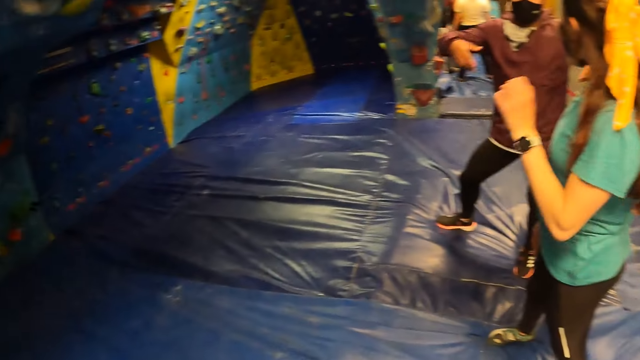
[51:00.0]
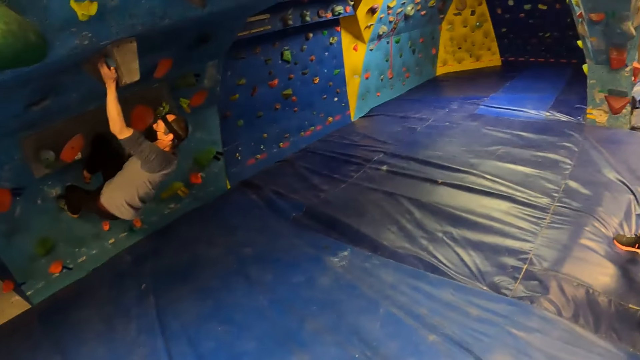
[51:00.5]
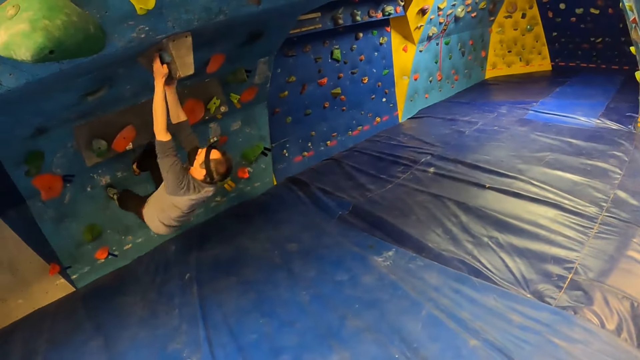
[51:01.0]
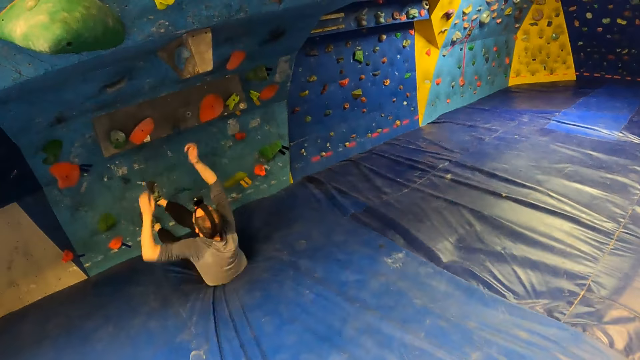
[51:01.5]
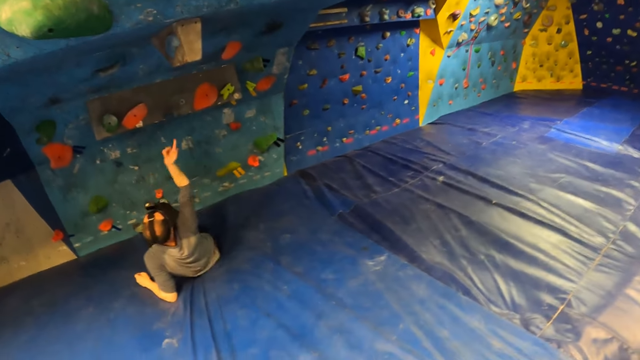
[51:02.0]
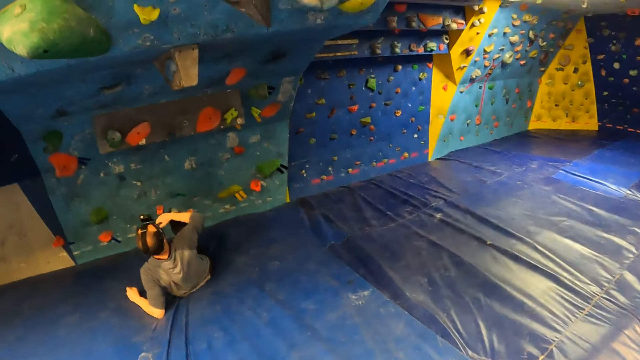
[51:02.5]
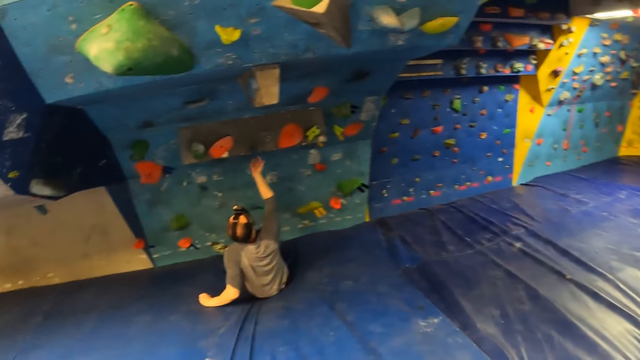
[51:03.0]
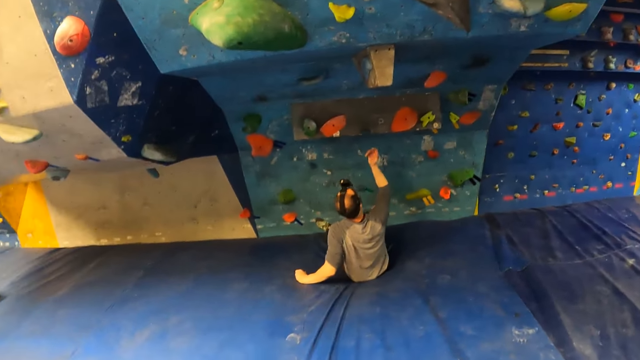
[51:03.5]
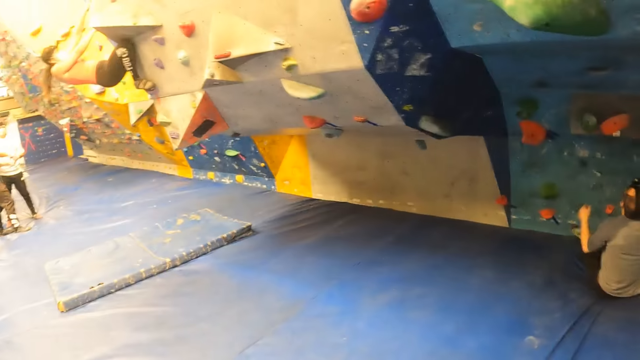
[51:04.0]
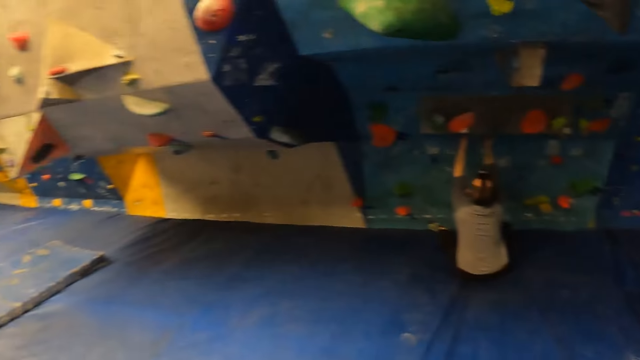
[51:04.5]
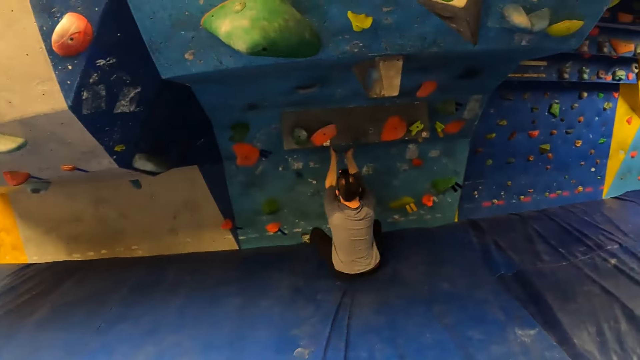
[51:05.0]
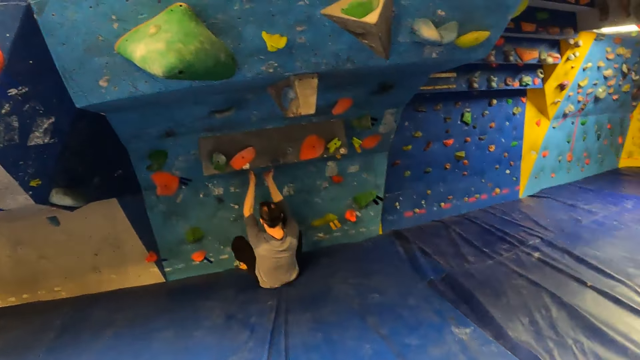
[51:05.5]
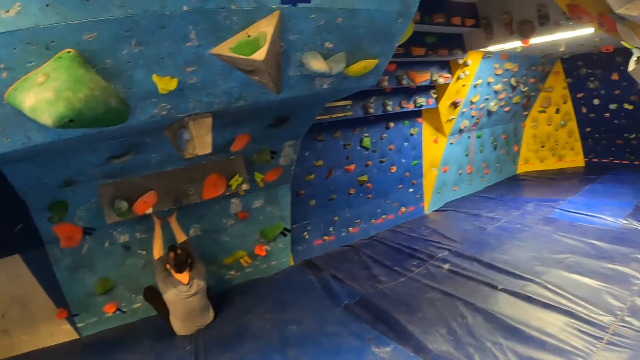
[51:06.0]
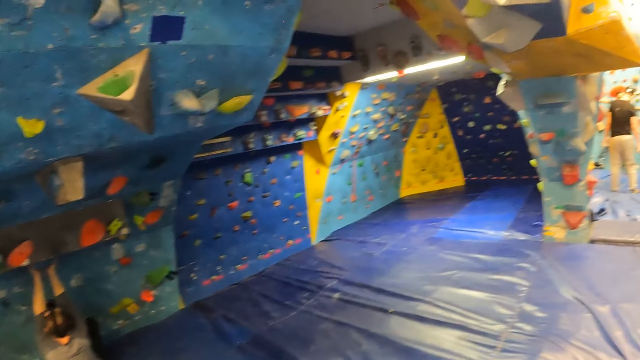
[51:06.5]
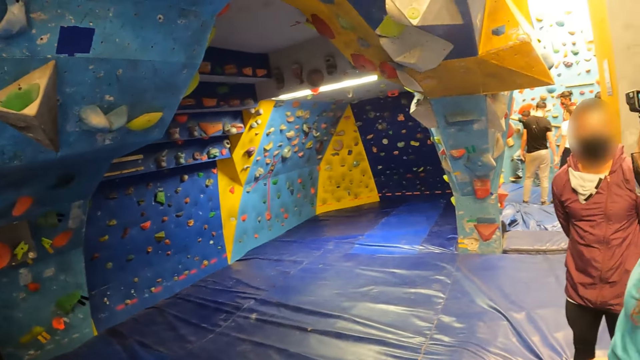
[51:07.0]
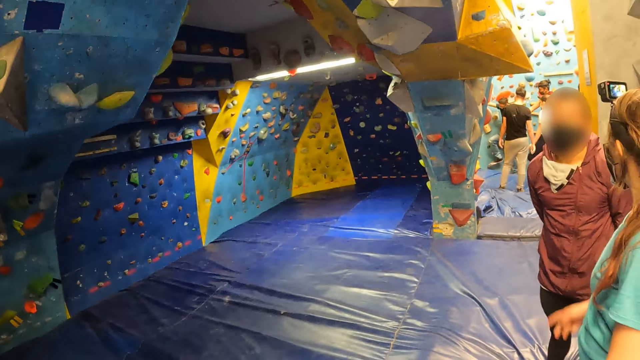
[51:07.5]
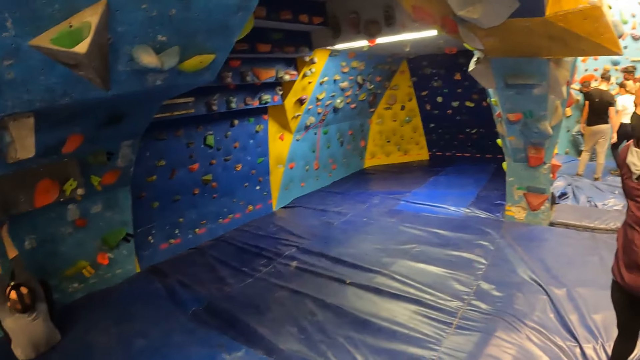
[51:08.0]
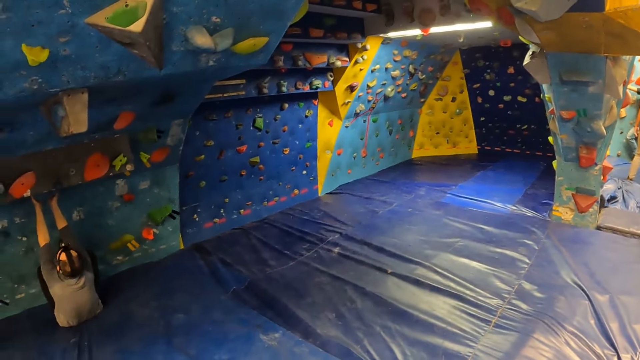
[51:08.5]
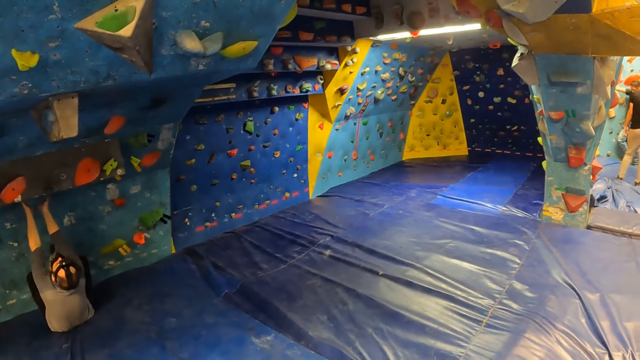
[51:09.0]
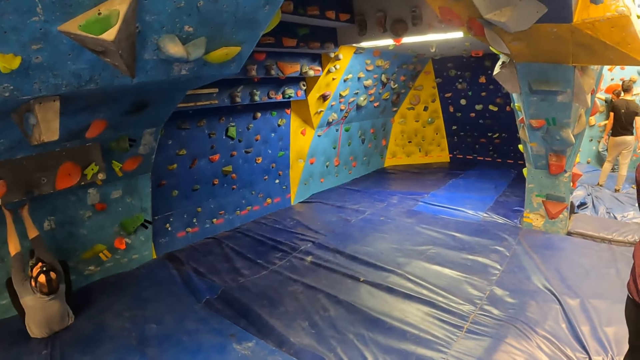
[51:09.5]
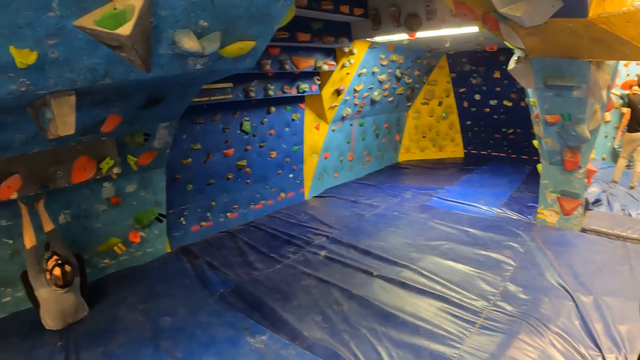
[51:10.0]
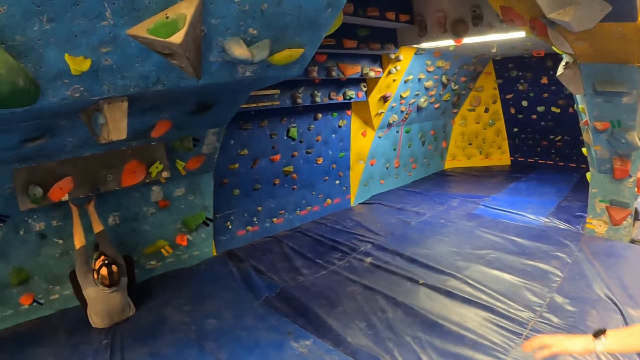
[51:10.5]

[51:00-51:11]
A woman moves a hand. A man drops to the crash pad from the climbing wall. He points a finger. He holds the climbing wall with both hands. He climbs the wall. The camera wearer looks around. Another man moves a leg. The woman moves a hand. The camera wearer looks at the climbing wall.

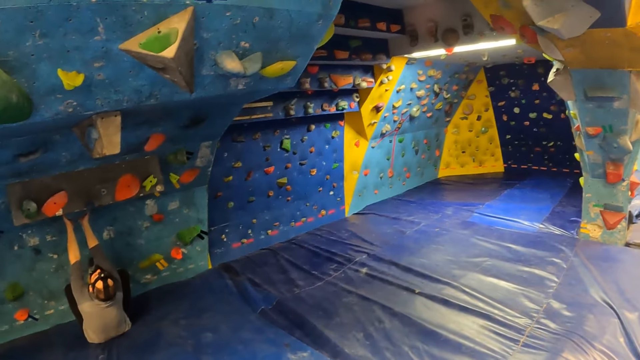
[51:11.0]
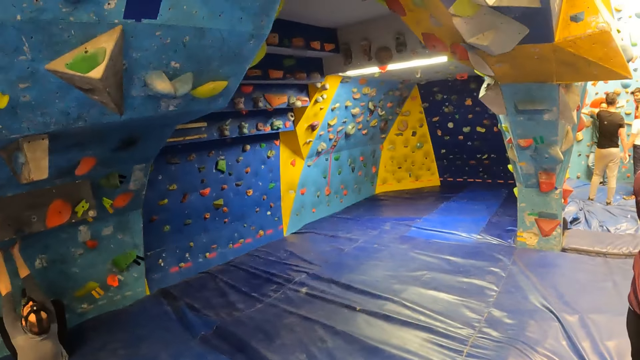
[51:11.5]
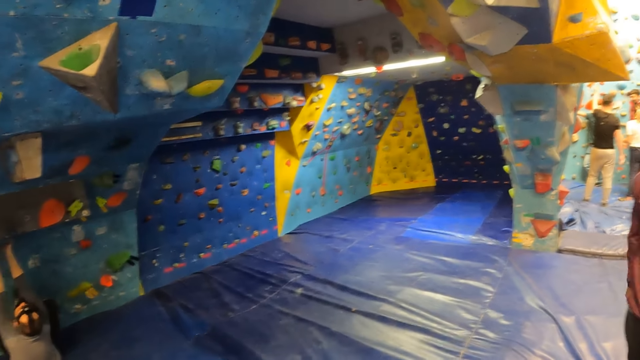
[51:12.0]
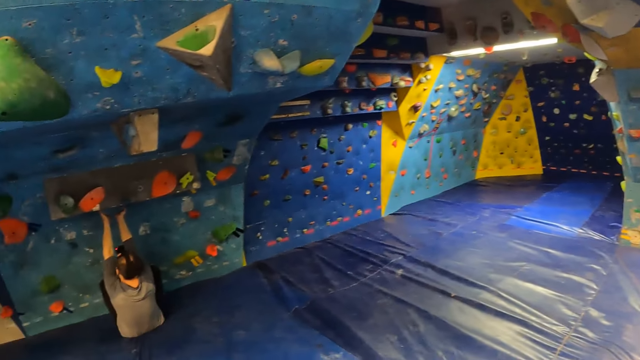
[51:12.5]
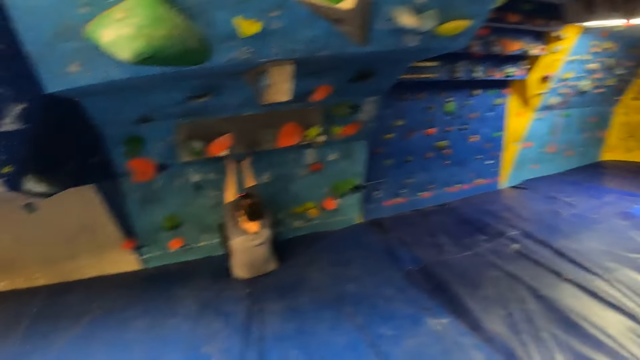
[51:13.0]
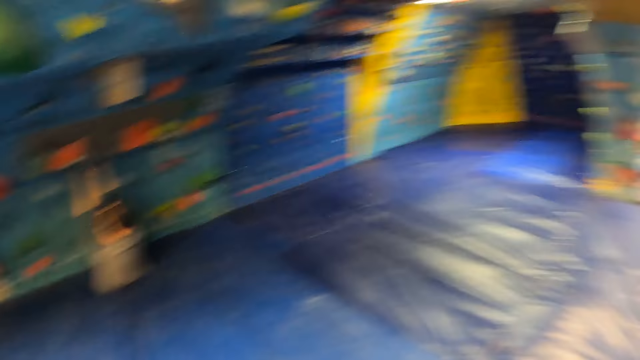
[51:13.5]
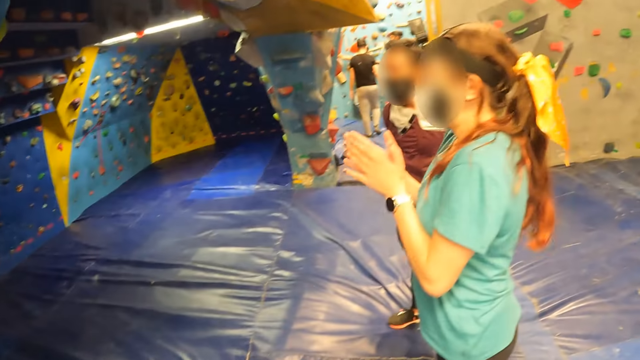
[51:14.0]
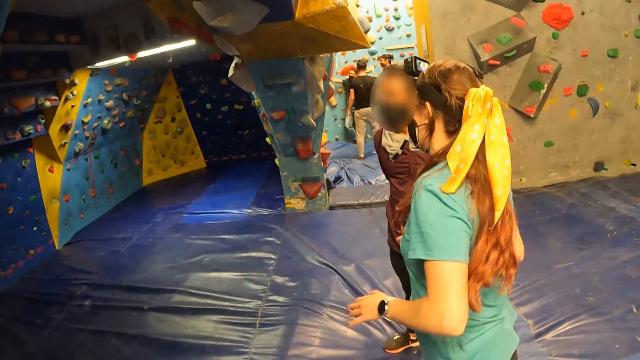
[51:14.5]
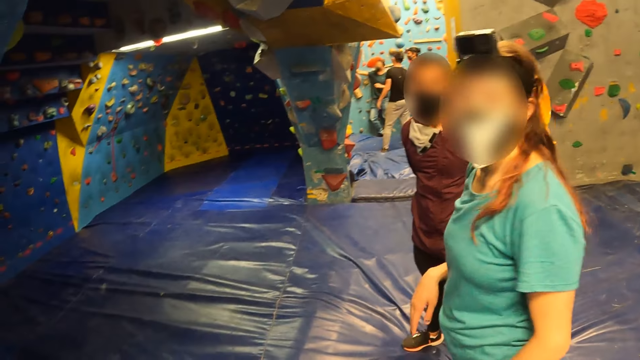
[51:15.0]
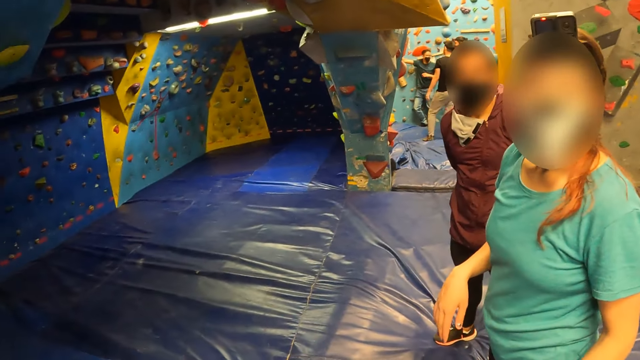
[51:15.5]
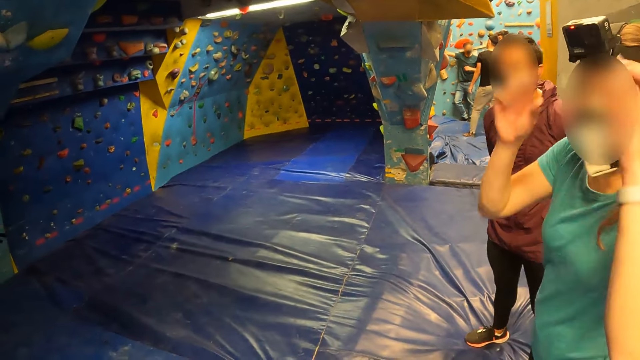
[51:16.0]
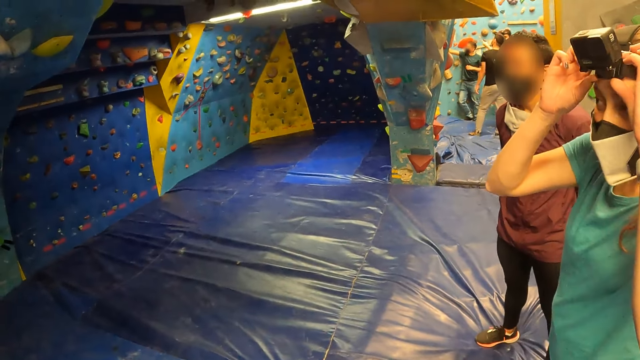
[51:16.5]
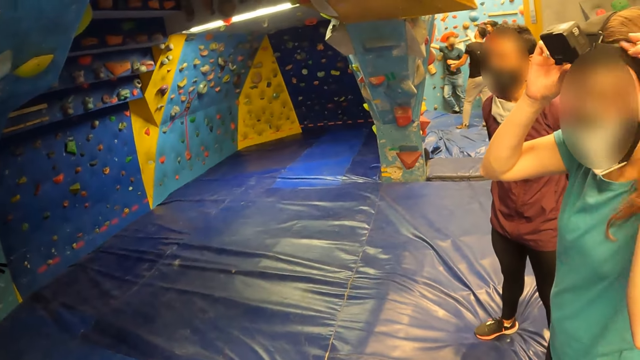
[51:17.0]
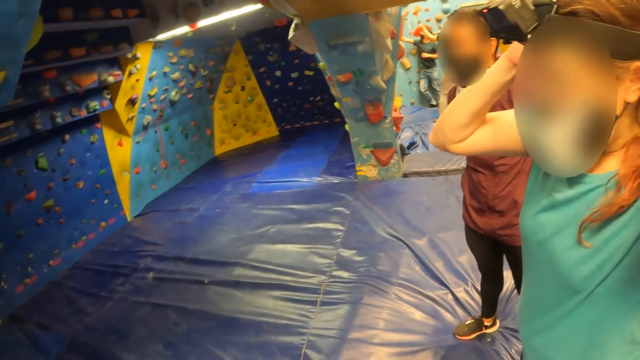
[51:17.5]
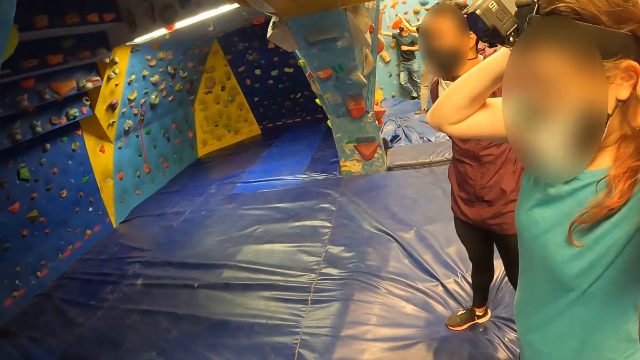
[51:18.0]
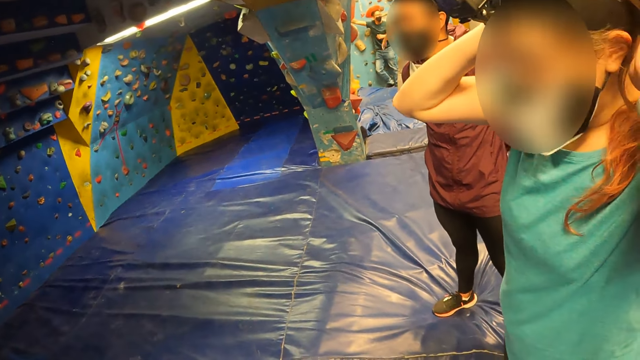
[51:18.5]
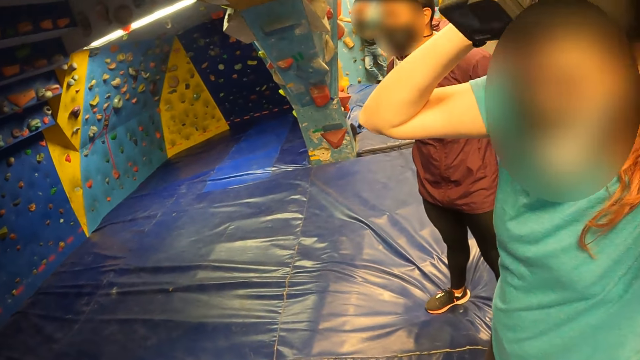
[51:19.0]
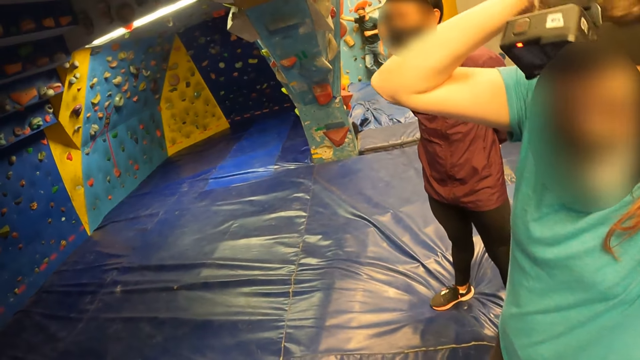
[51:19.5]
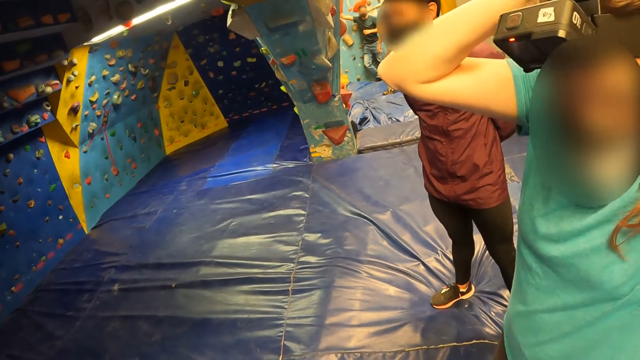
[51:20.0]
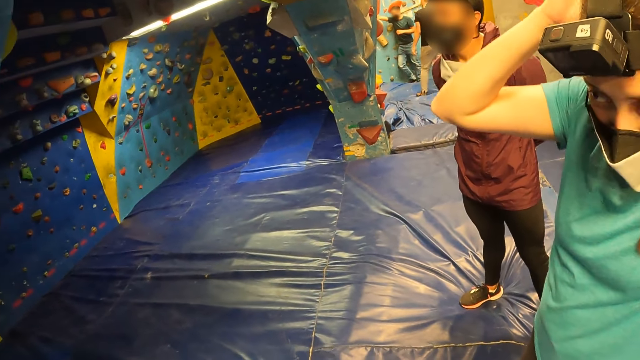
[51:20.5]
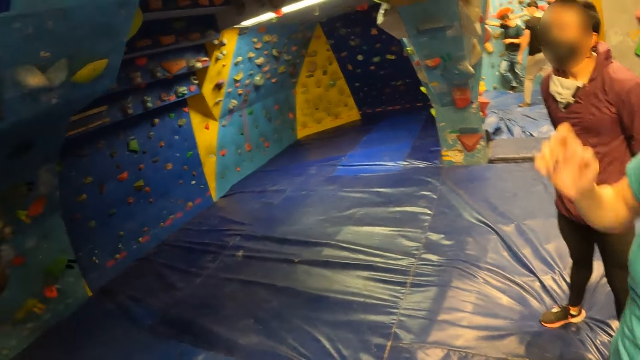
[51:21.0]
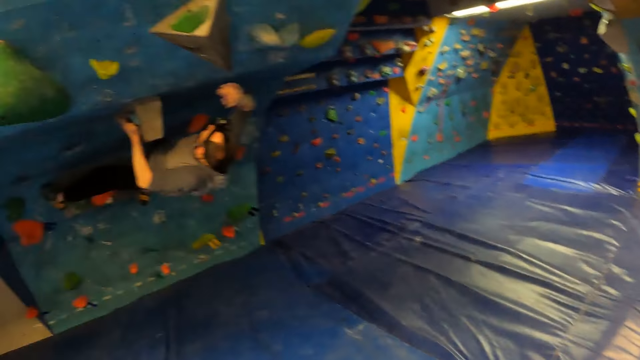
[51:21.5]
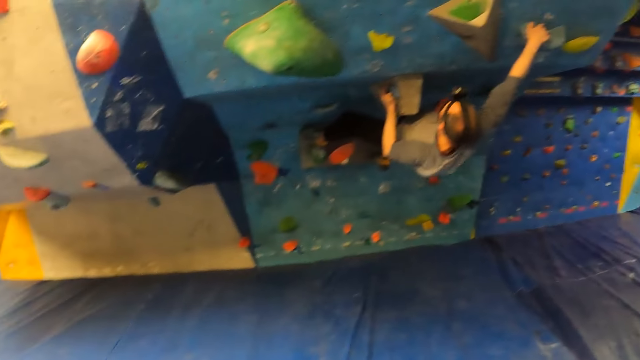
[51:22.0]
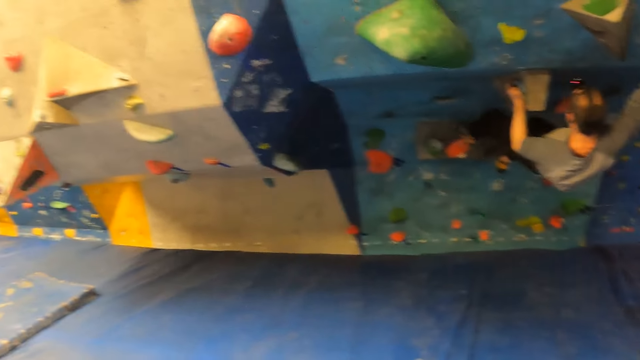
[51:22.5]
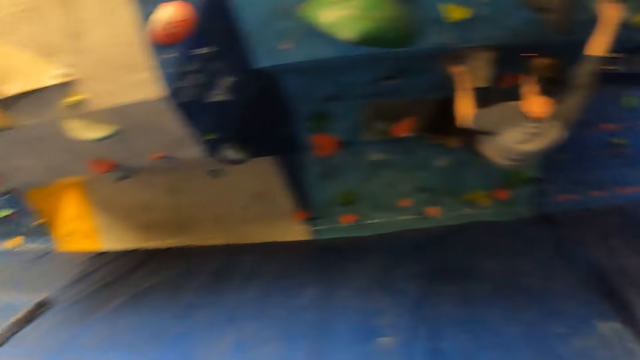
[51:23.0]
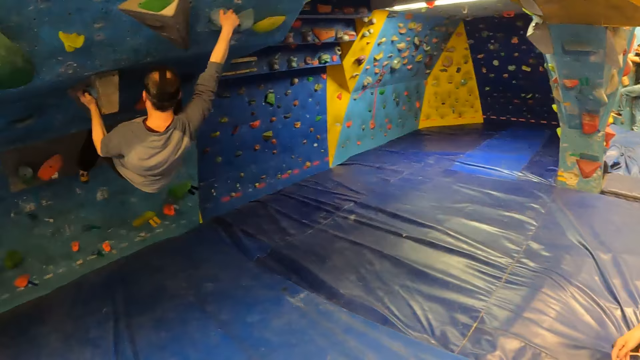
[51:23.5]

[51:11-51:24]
A woman moves a hand. A man moves a hand. The woman claps both hands. She adjusts the camera on her head with both hands. Another man climbs the climbing wall with both hands.
